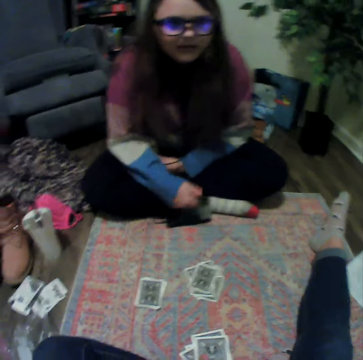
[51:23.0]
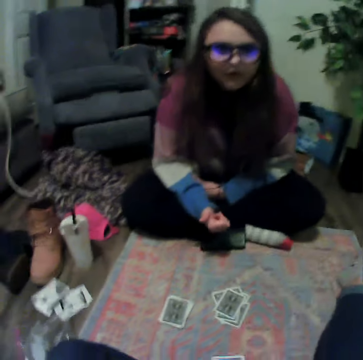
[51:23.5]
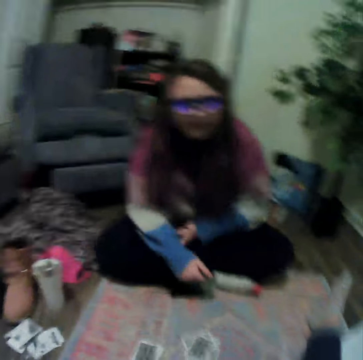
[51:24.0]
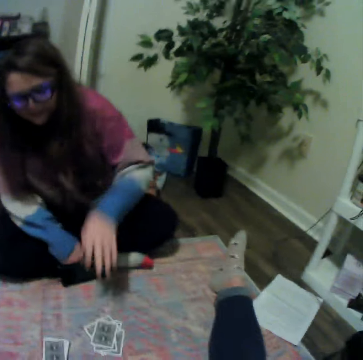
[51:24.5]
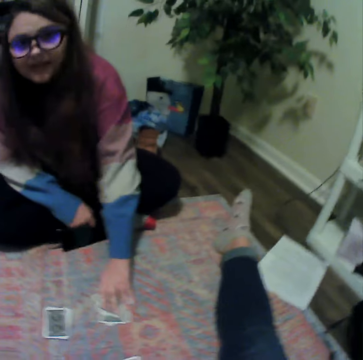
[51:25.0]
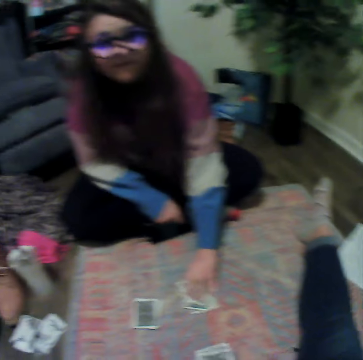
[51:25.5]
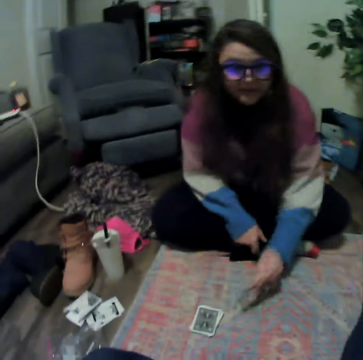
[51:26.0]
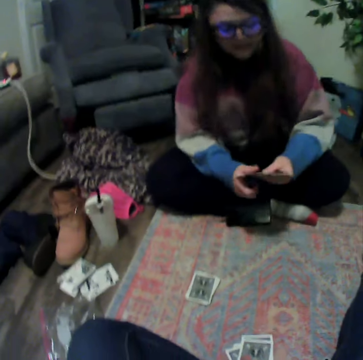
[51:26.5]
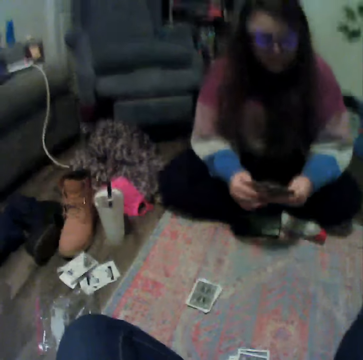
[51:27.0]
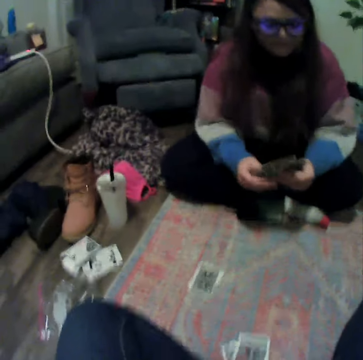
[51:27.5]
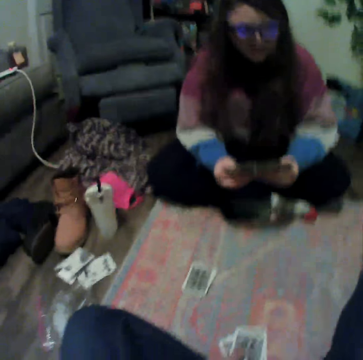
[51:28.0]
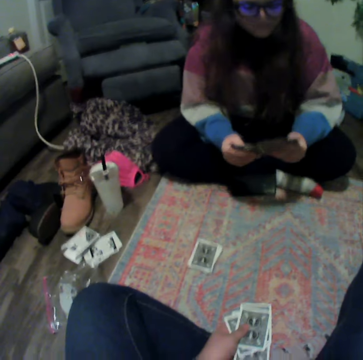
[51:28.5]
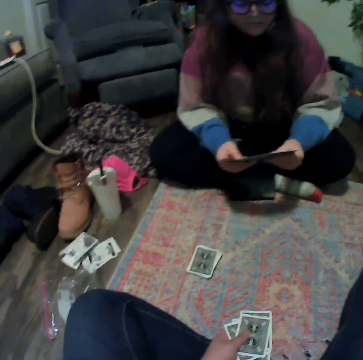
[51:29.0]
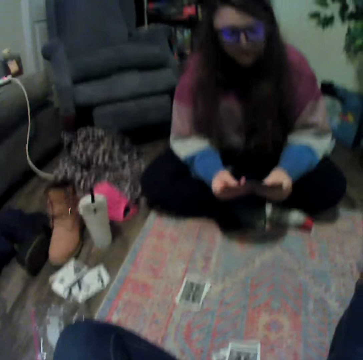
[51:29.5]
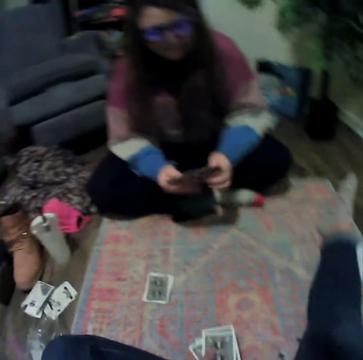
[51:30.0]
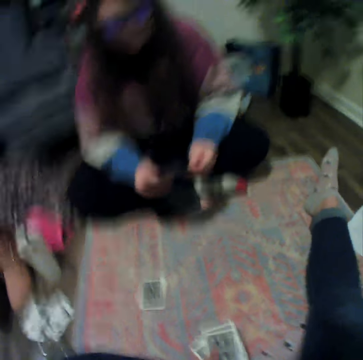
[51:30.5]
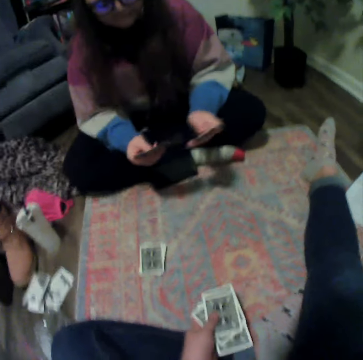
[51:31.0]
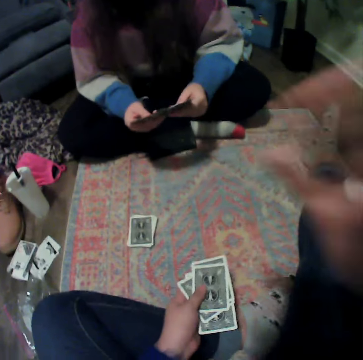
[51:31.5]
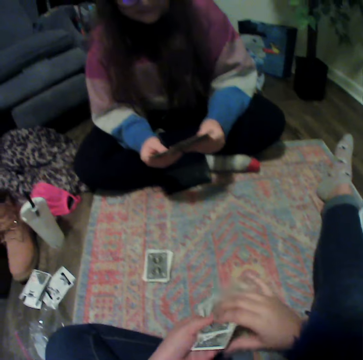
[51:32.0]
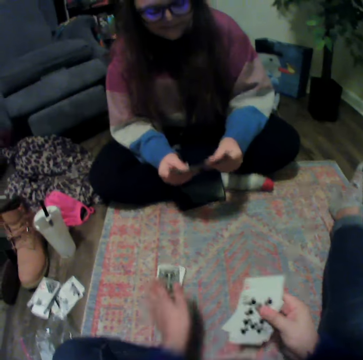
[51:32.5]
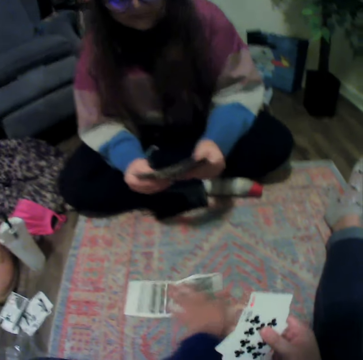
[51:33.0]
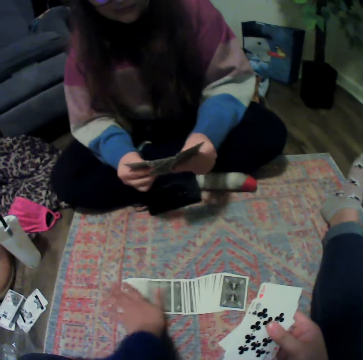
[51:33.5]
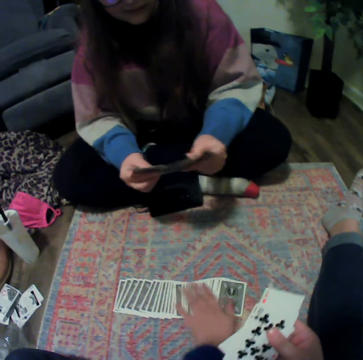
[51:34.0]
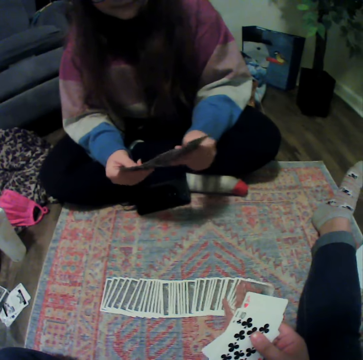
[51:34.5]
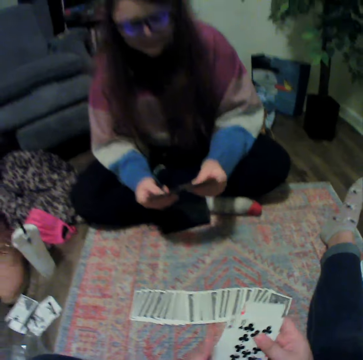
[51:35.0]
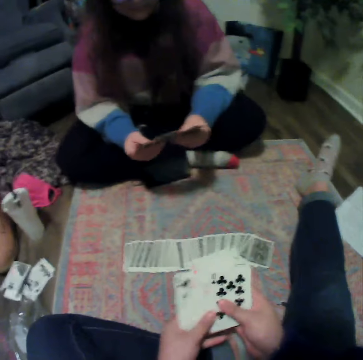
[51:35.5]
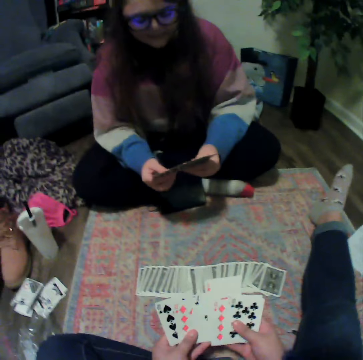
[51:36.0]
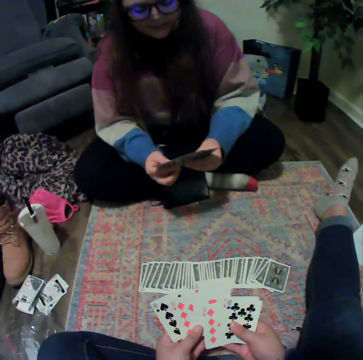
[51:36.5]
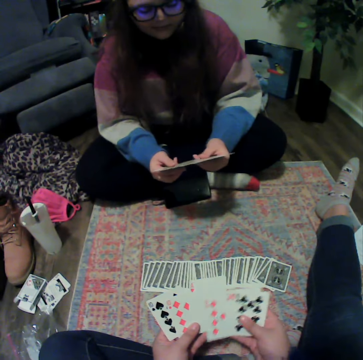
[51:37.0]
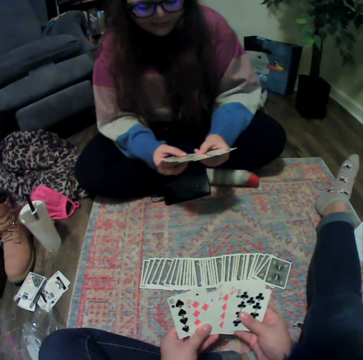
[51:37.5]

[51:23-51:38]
A woman picks up the cards from the floor. The woman touches the playing cards. The camera wearer puts the playing cards down. They spread the cards on the floor.

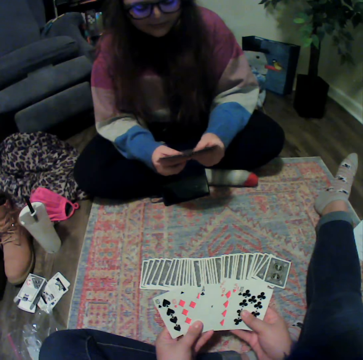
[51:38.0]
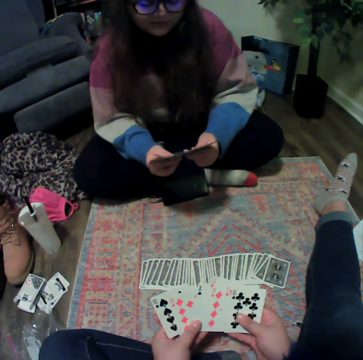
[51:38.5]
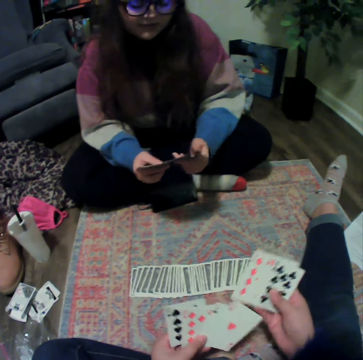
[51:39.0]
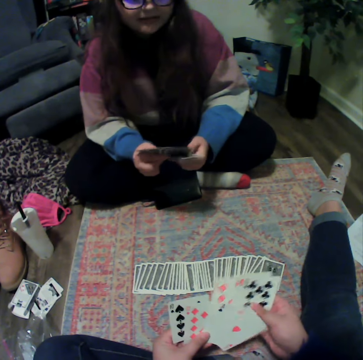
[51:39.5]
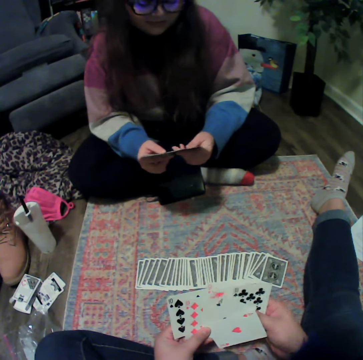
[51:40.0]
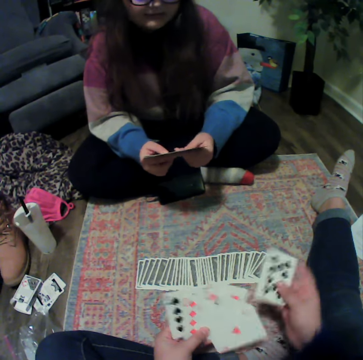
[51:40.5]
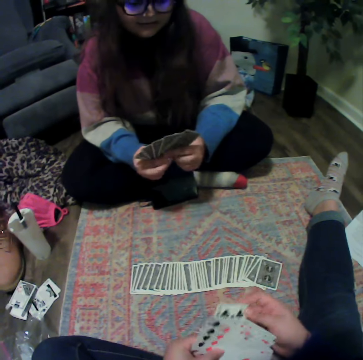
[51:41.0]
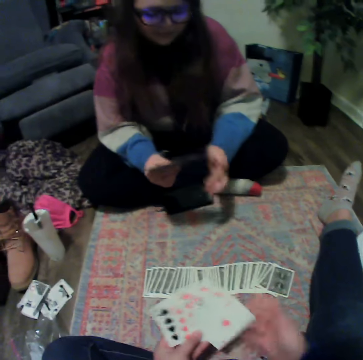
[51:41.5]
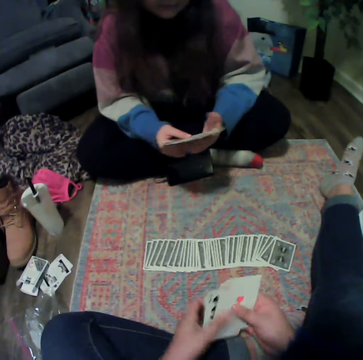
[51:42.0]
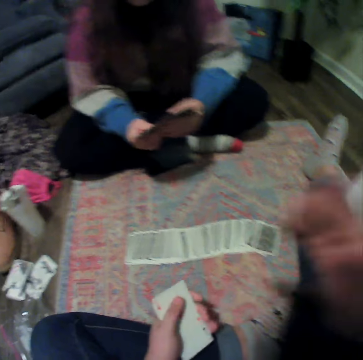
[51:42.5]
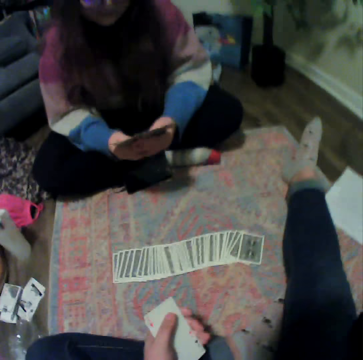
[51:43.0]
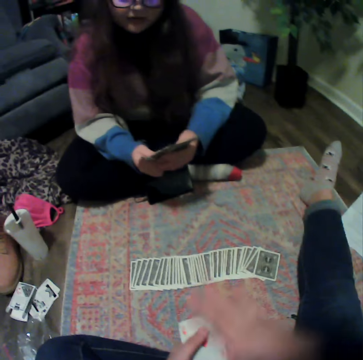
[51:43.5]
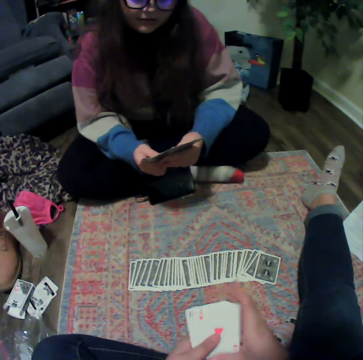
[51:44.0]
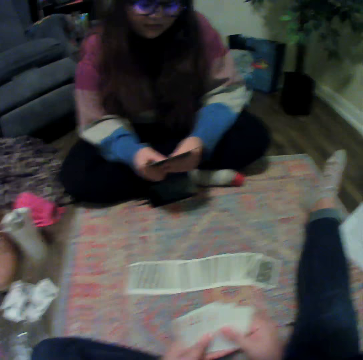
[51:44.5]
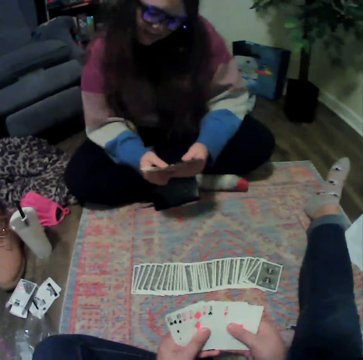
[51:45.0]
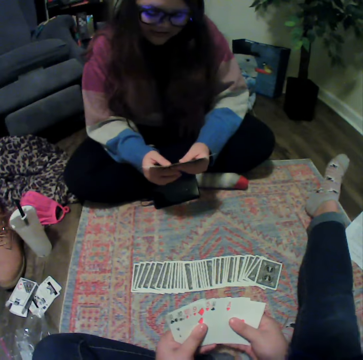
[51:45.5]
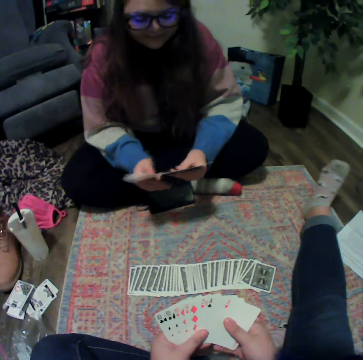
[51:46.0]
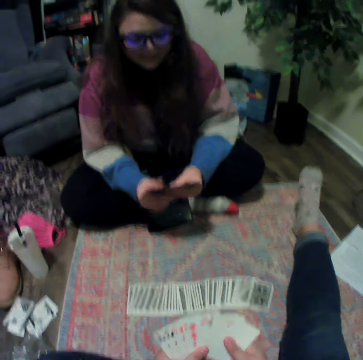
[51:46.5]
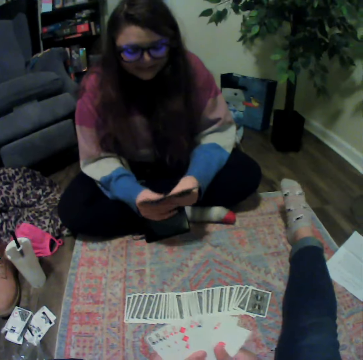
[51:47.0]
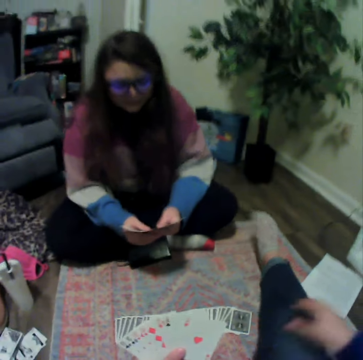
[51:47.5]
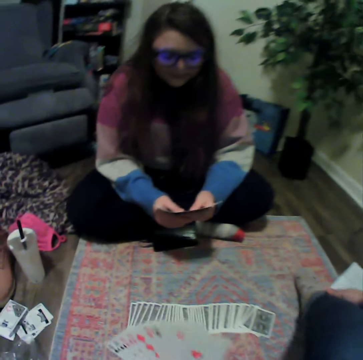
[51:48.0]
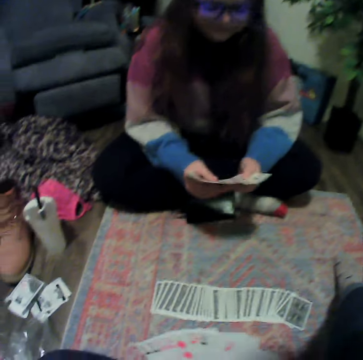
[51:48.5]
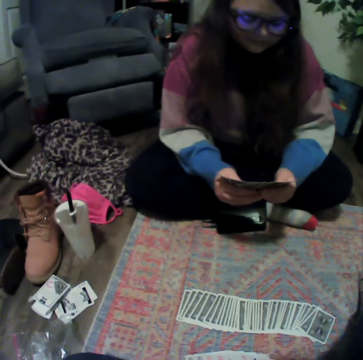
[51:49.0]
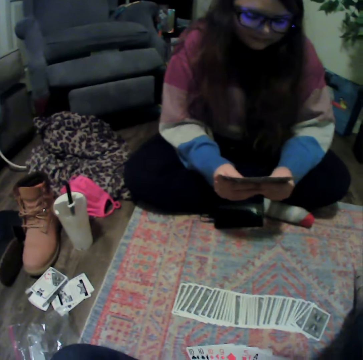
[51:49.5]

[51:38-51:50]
A person touches playing cards.

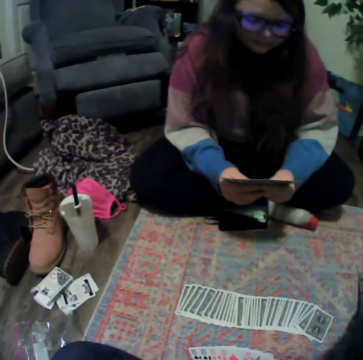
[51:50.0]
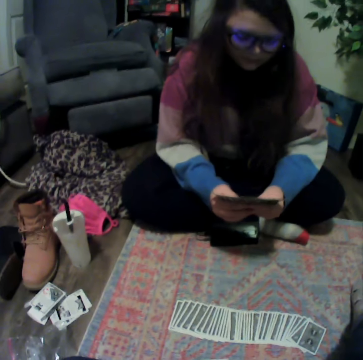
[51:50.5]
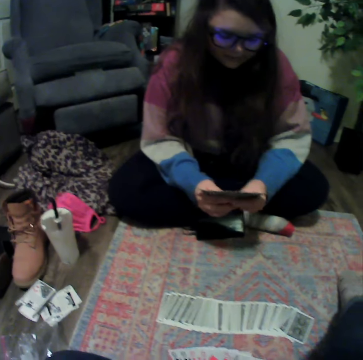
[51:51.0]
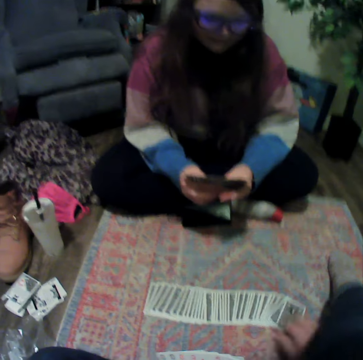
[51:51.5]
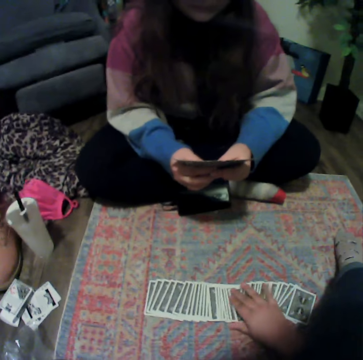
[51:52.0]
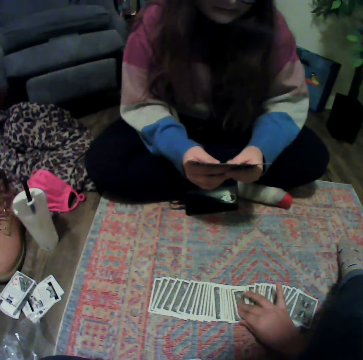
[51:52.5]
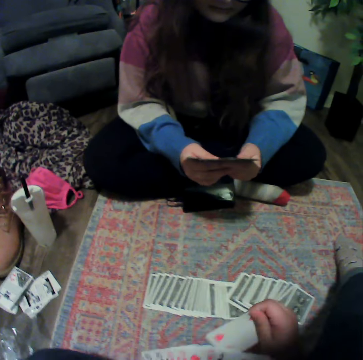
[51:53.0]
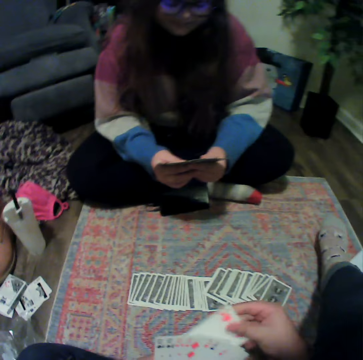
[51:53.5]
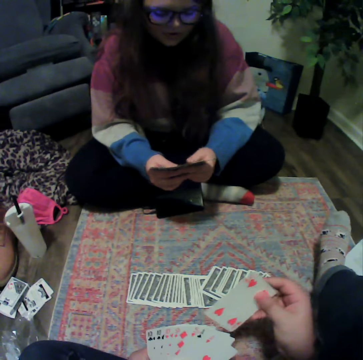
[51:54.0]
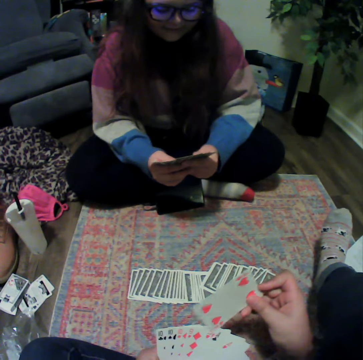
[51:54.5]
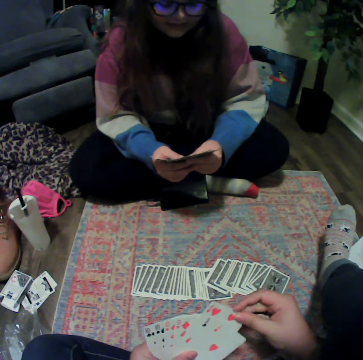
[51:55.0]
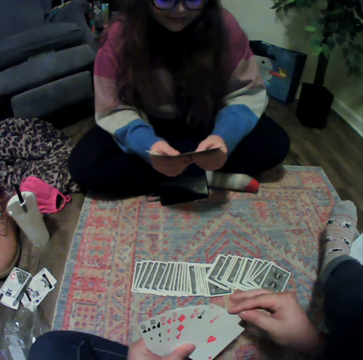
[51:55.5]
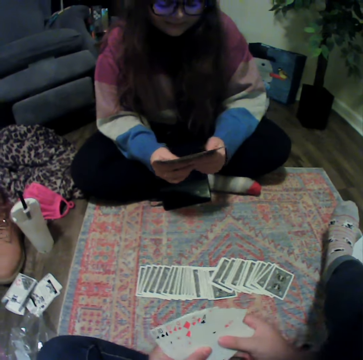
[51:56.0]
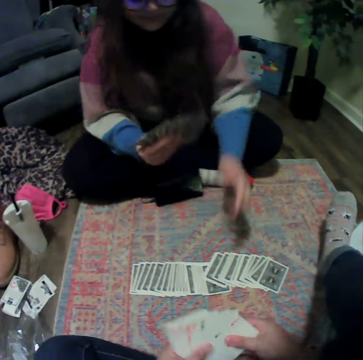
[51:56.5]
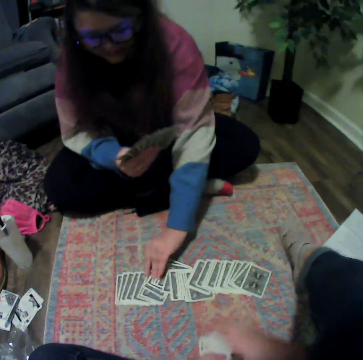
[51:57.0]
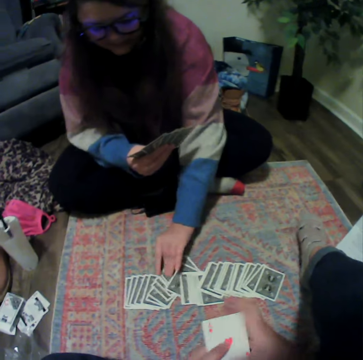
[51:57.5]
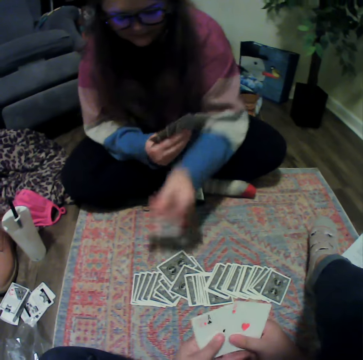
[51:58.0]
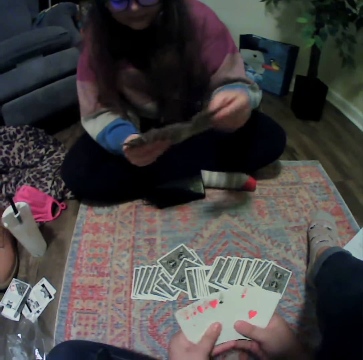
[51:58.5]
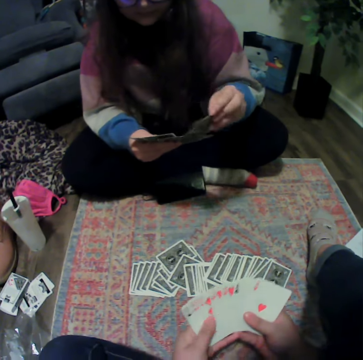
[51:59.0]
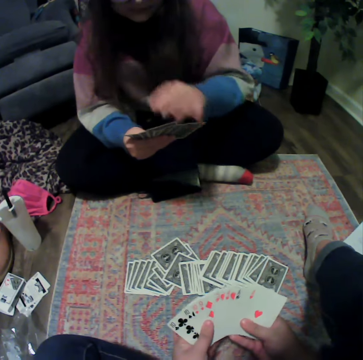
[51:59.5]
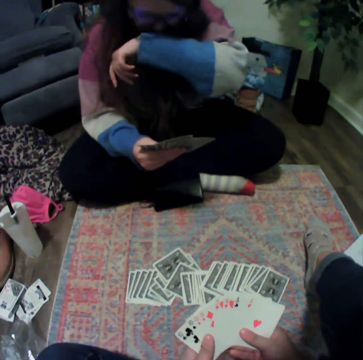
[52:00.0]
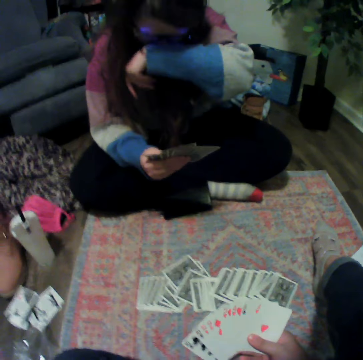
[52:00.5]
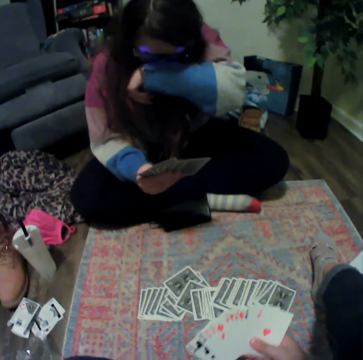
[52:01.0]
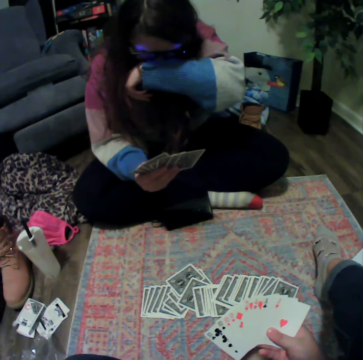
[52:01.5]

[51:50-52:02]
The camera wearer picks up a card from the floor. A woman picks up a card from the floor.
